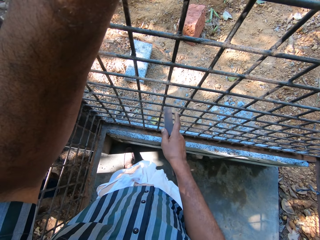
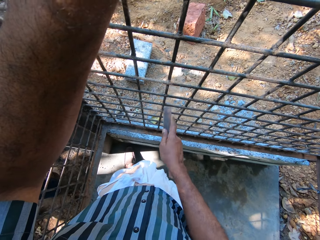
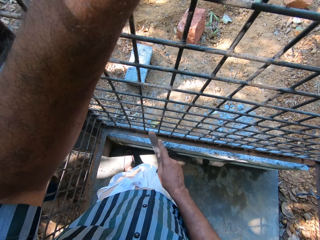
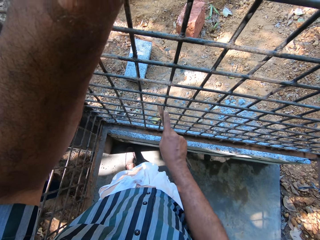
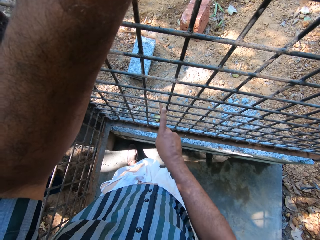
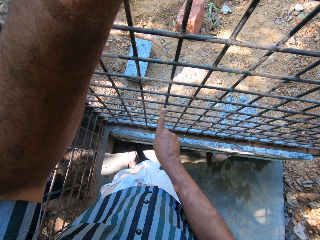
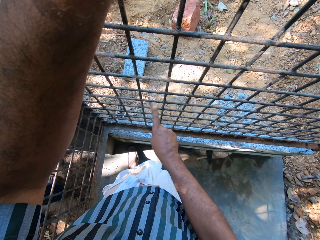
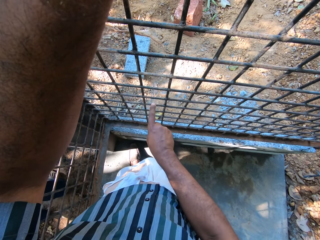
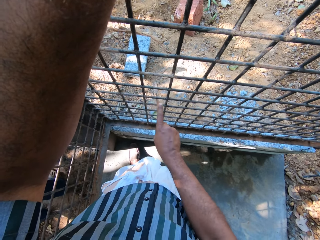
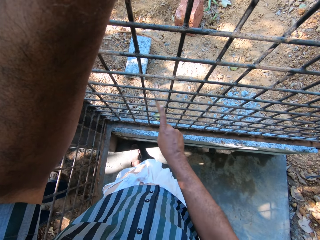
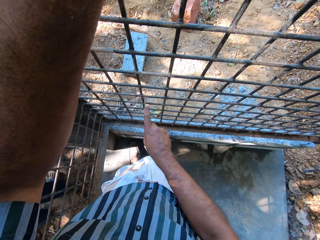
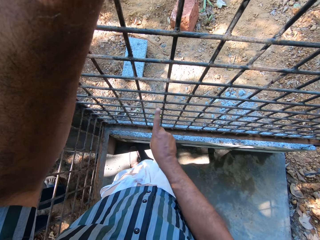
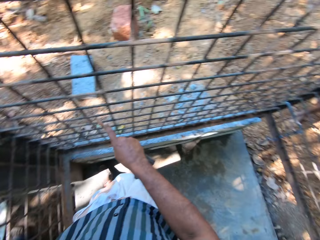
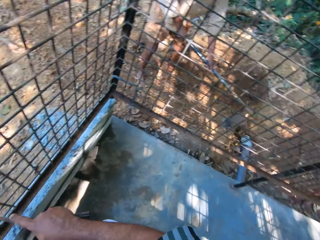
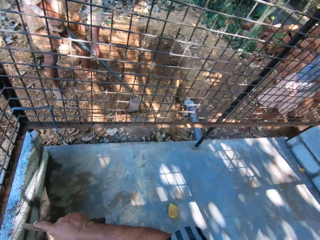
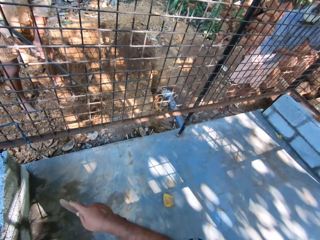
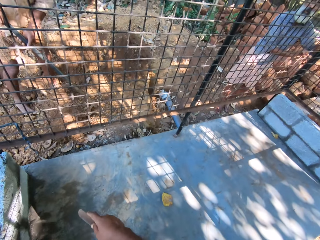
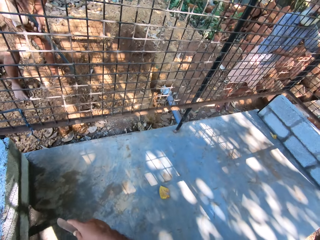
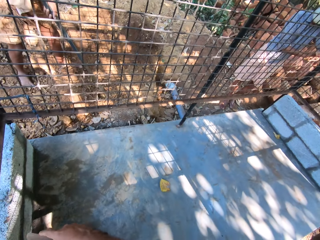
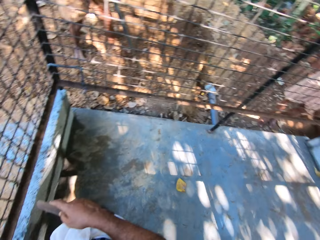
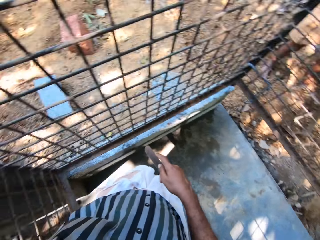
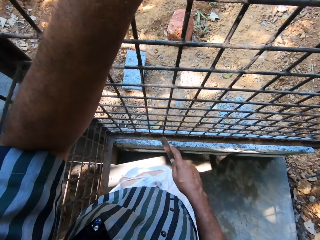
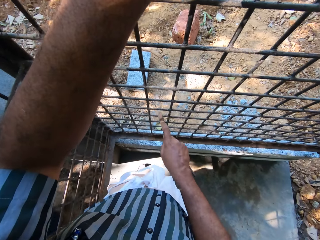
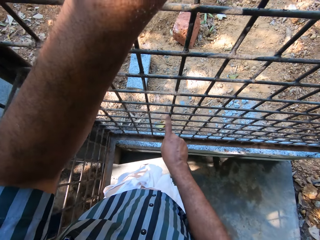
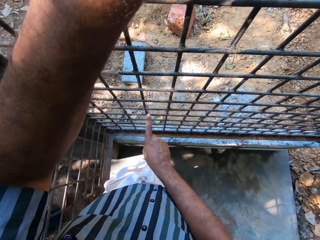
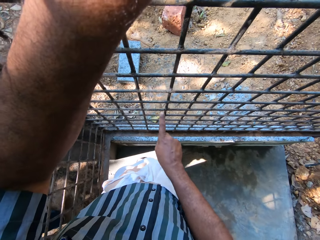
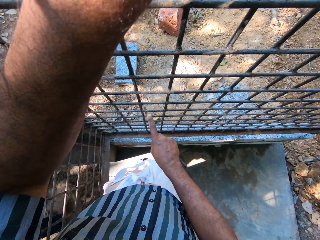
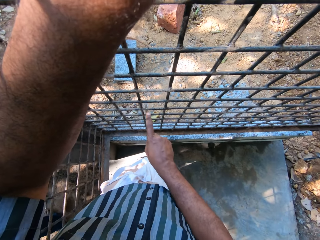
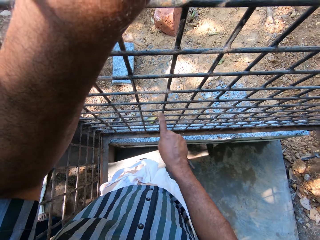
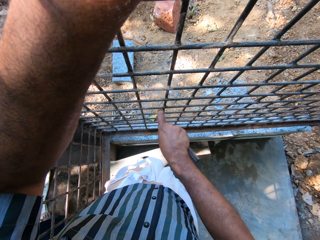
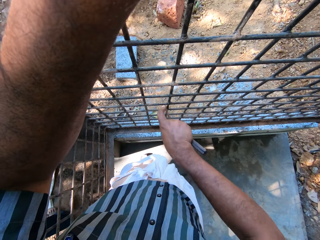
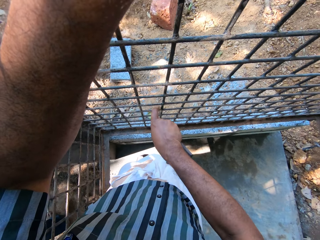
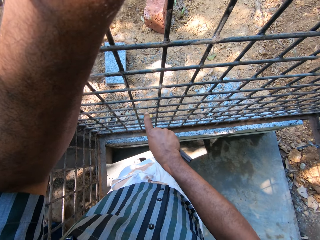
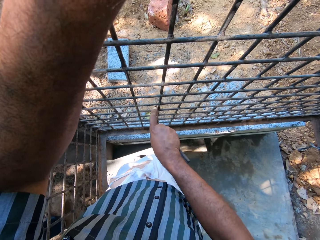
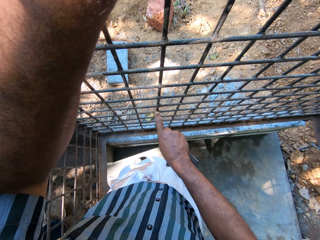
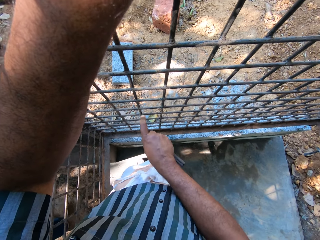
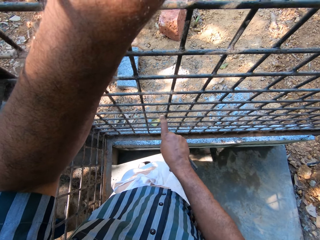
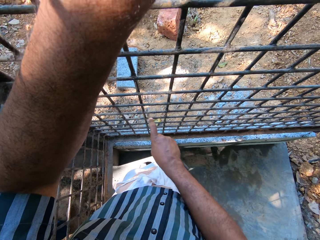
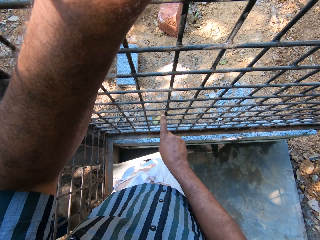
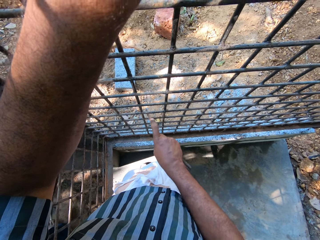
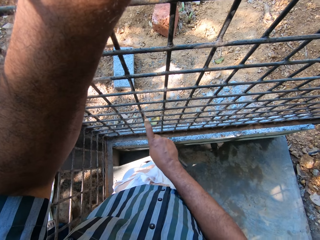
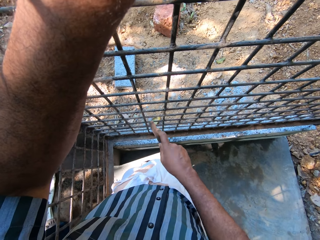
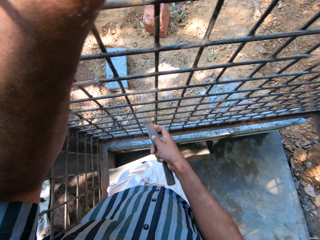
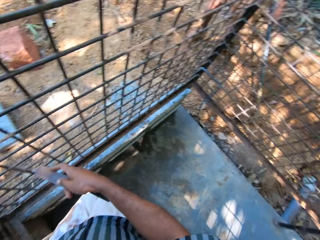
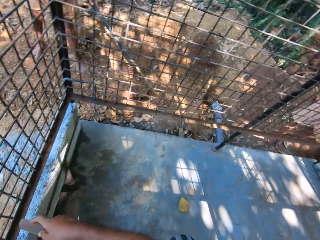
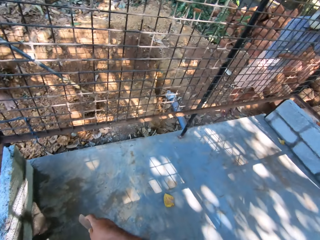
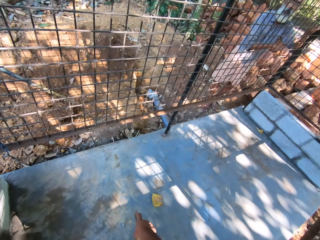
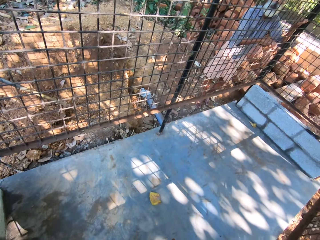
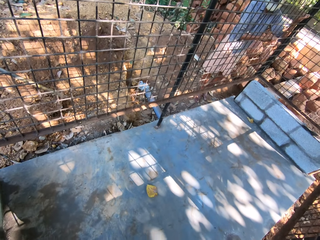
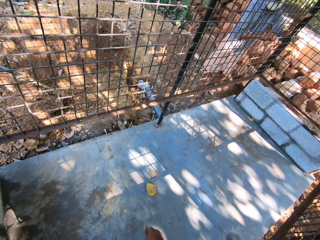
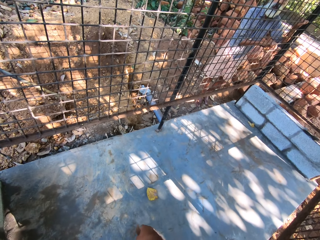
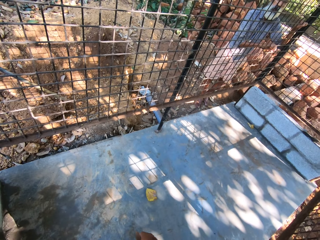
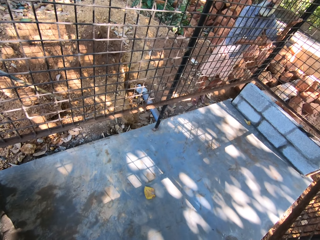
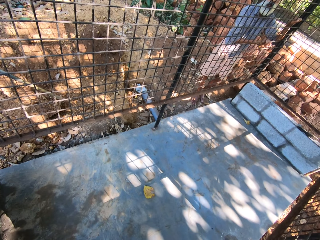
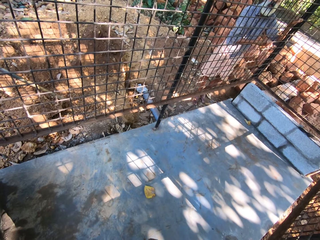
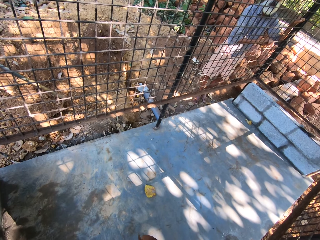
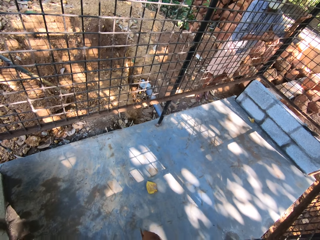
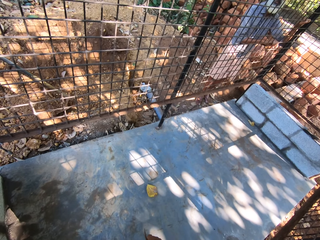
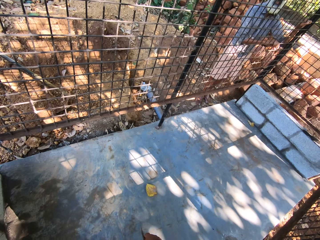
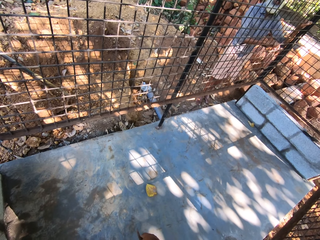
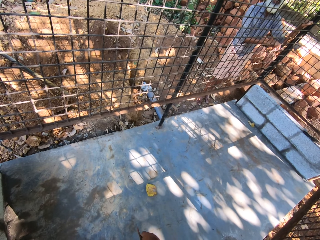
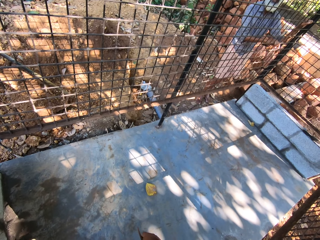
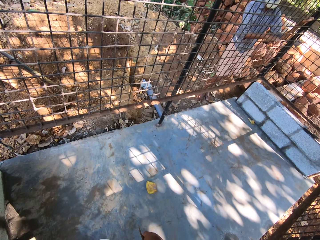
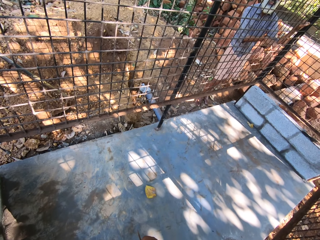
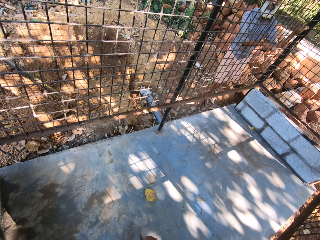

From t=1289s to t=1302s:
The camera wearer turns around. He uses the scraper in his right hand on the metal cage. He turns around.

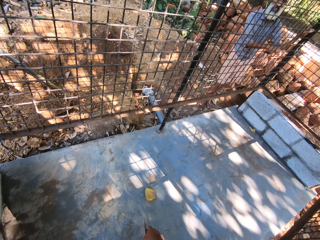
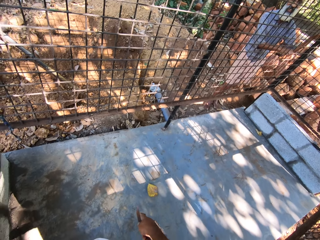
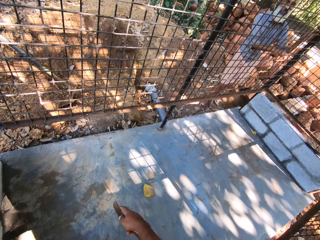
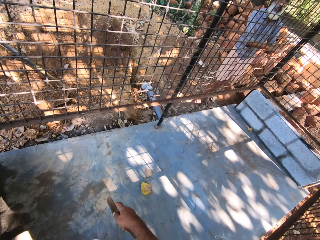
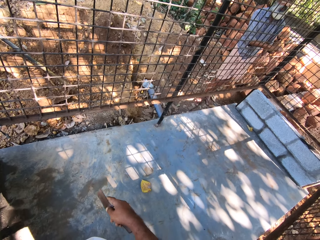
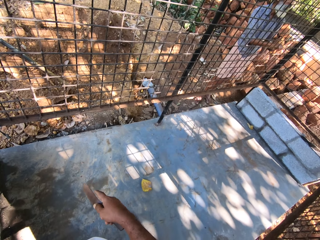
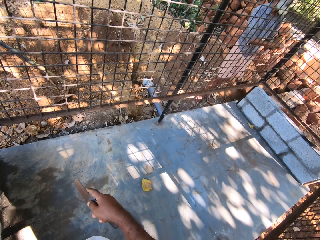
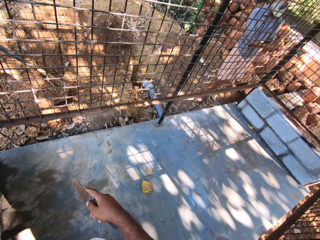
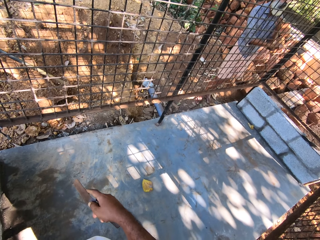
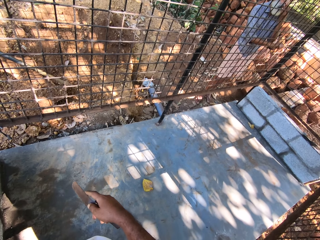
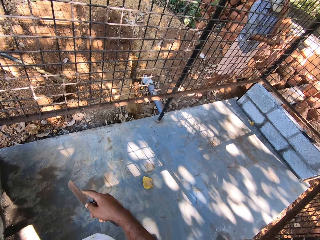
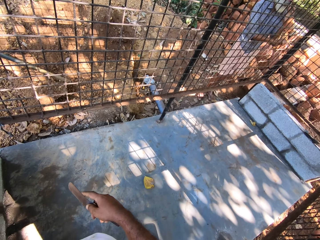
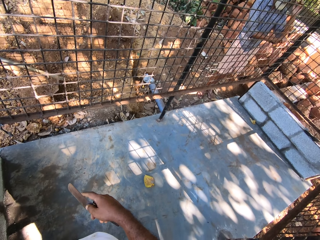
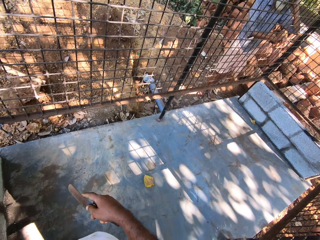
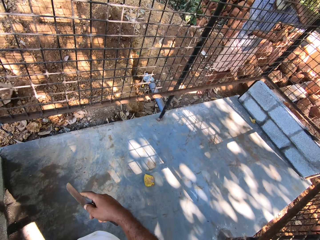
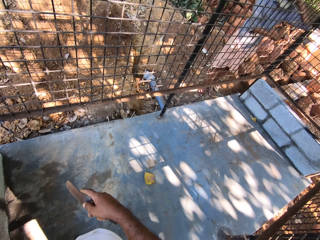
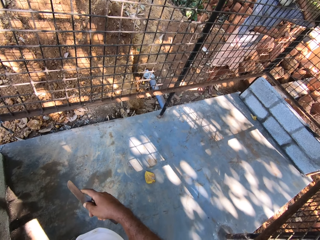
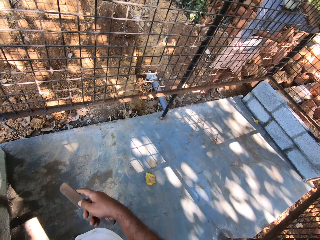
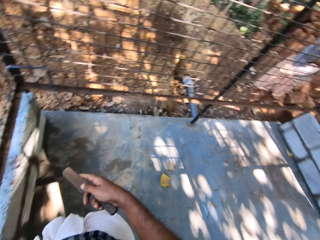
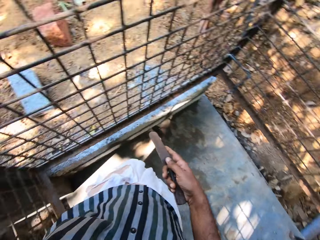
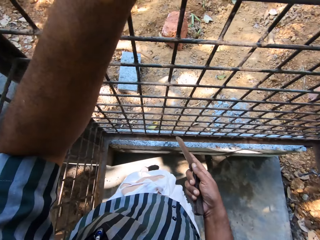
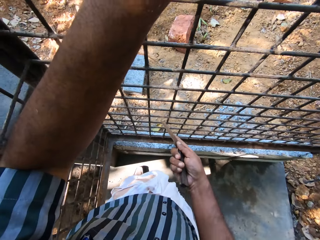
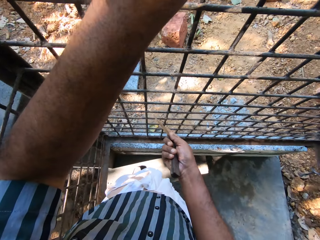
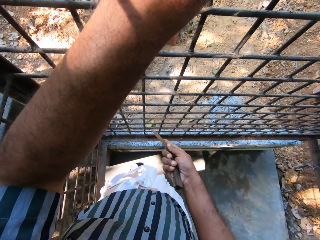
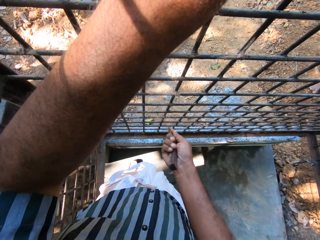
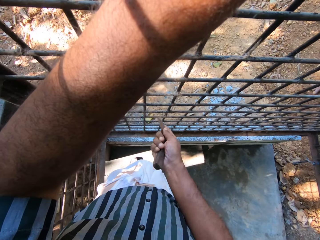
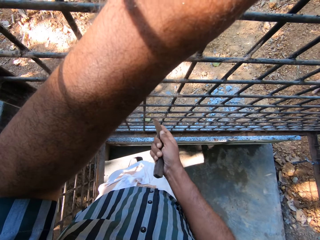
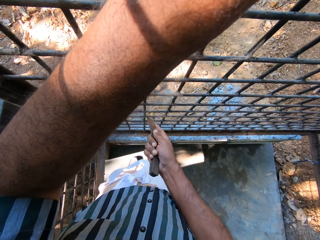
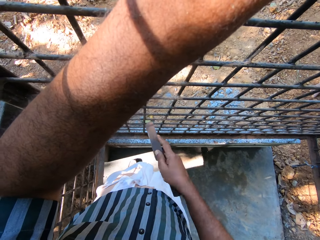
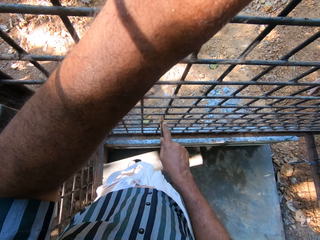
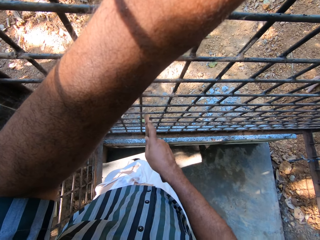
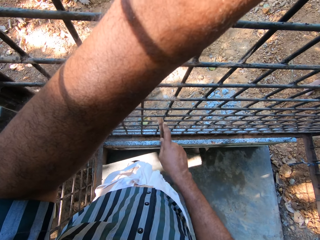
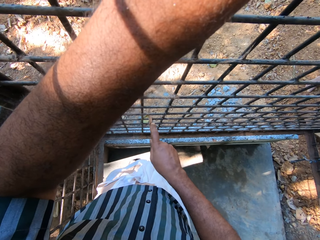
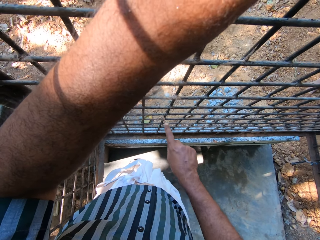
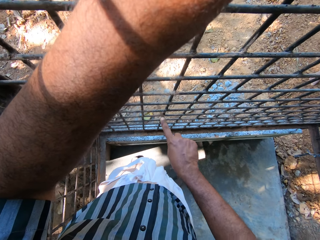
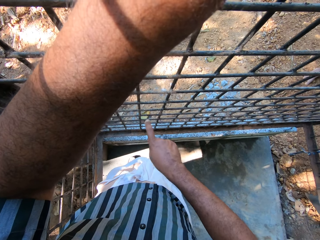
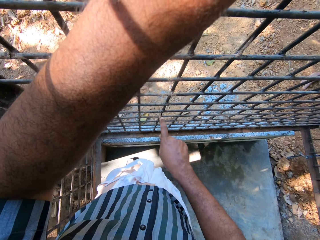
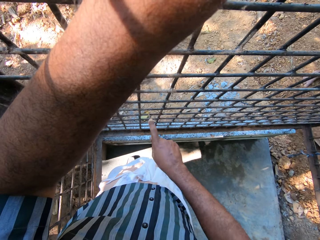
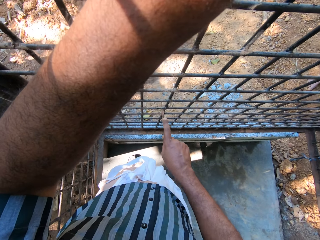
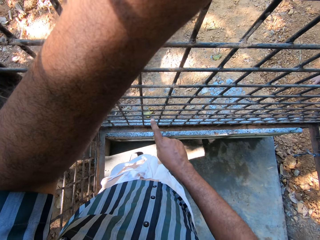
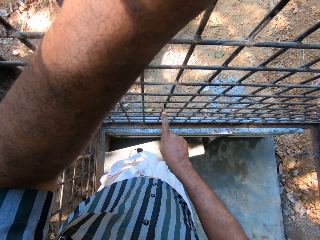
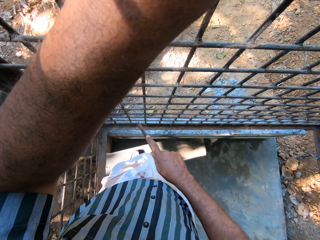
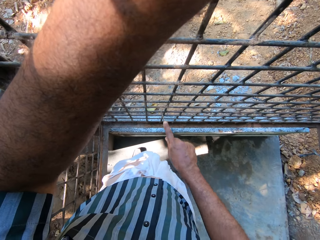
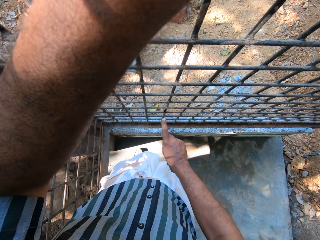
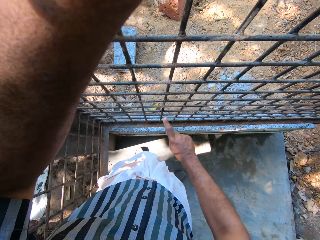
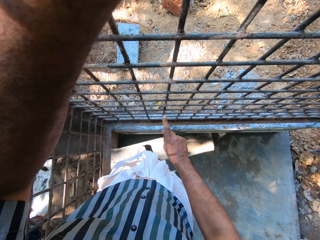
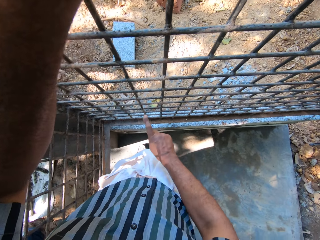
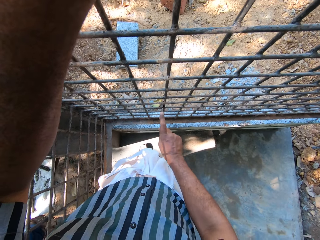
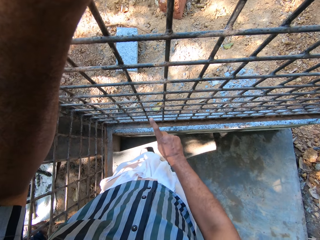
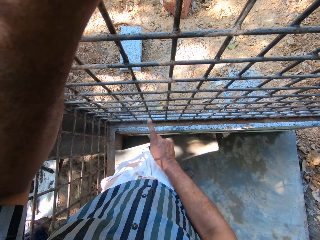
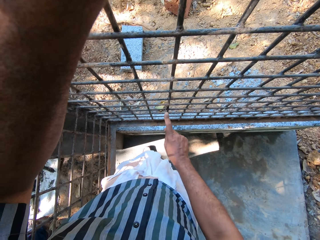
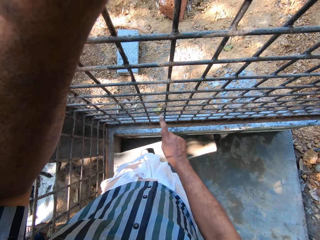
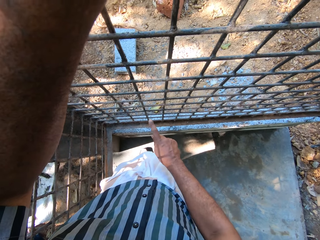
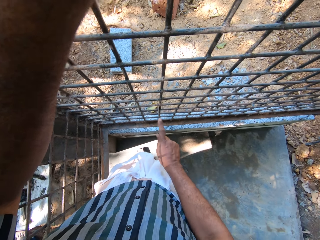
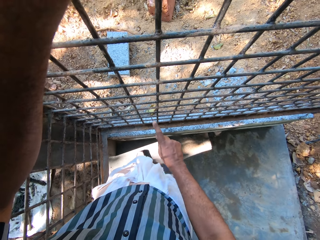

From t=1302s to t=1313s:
The camera wearer uses the scraper in his right hand on the metal cage.
